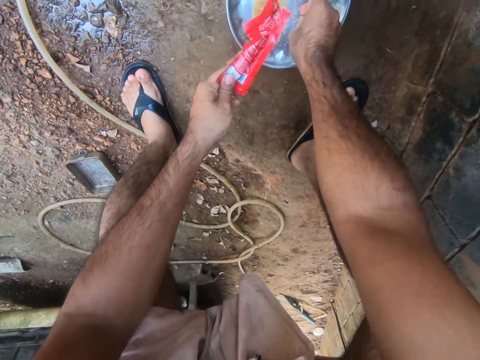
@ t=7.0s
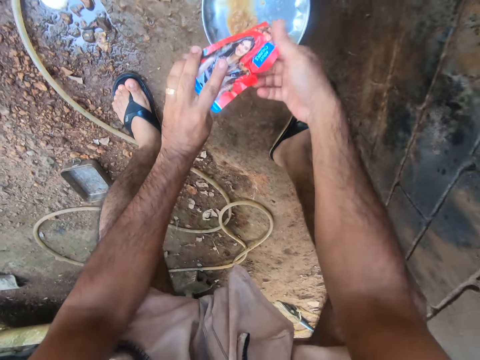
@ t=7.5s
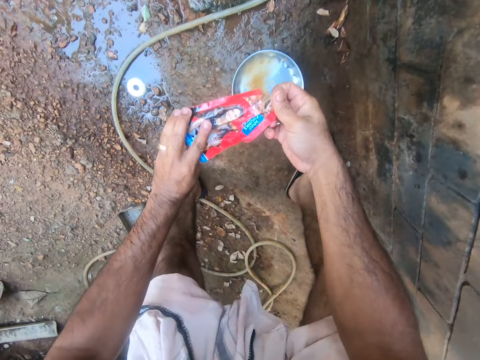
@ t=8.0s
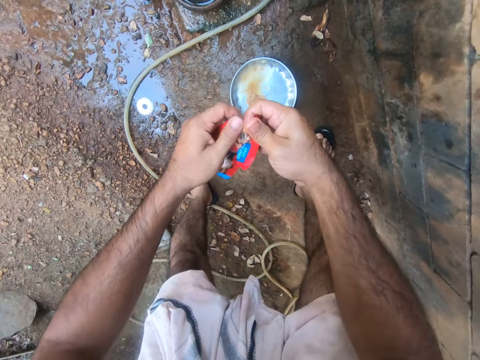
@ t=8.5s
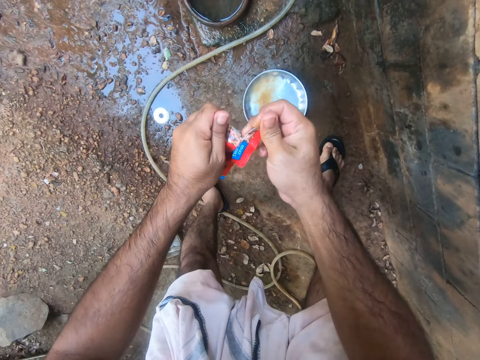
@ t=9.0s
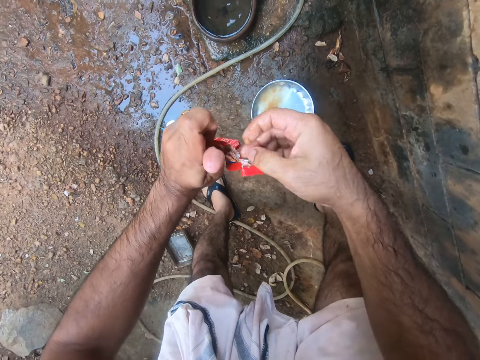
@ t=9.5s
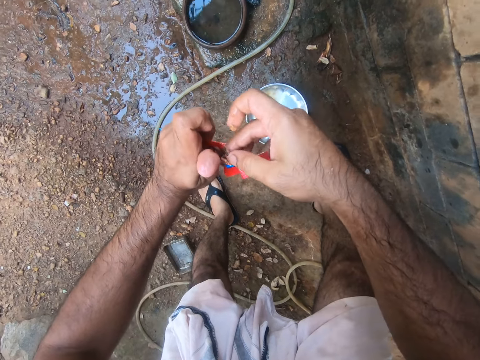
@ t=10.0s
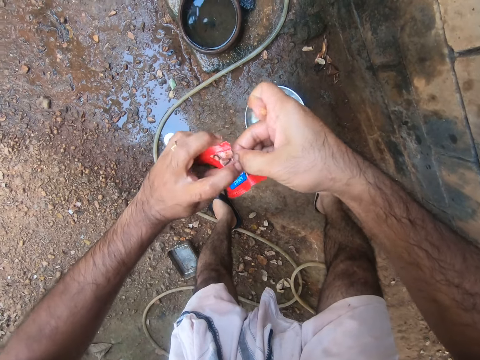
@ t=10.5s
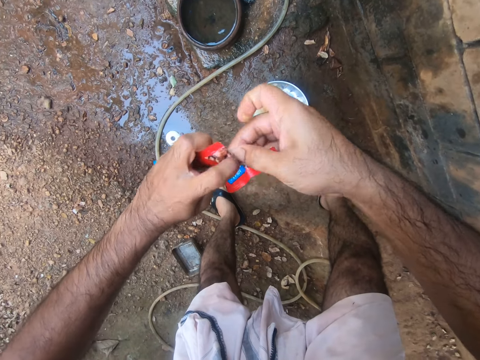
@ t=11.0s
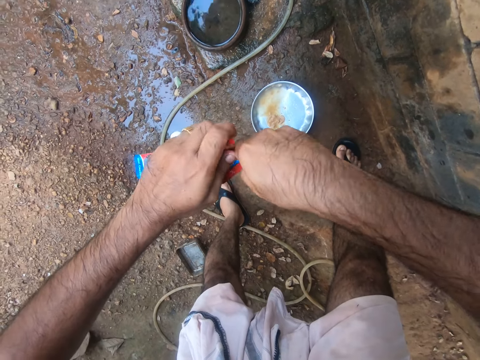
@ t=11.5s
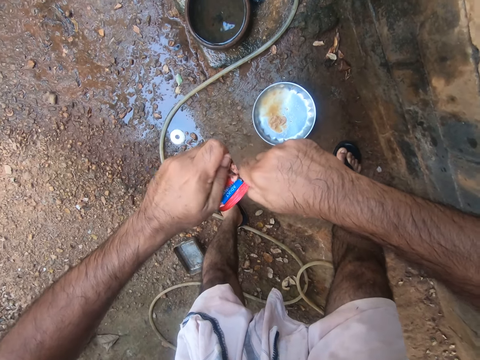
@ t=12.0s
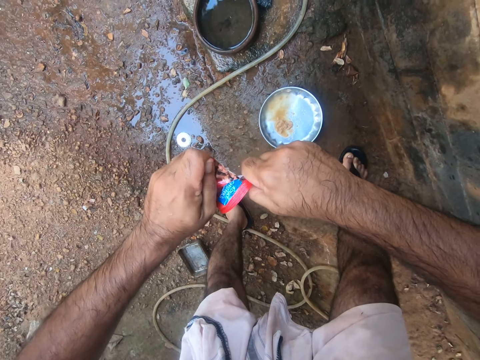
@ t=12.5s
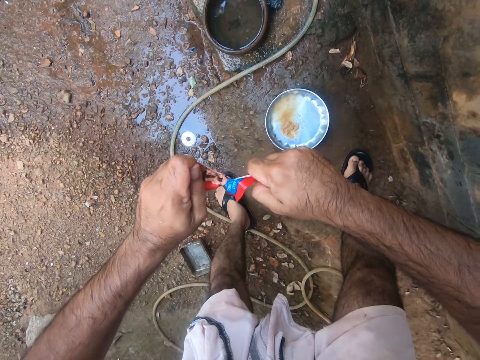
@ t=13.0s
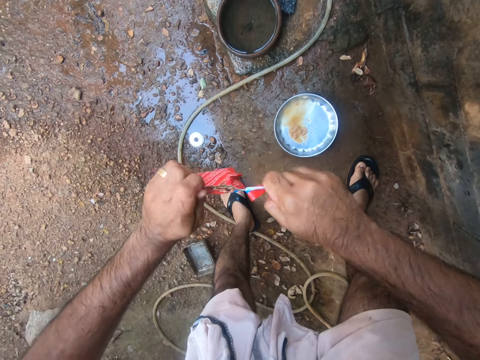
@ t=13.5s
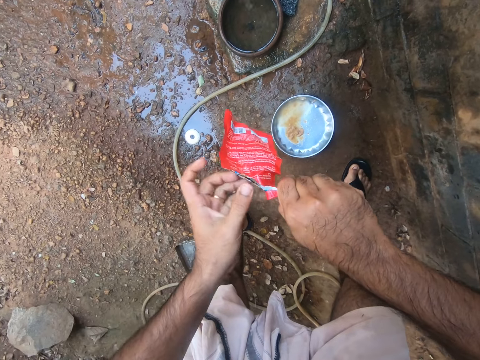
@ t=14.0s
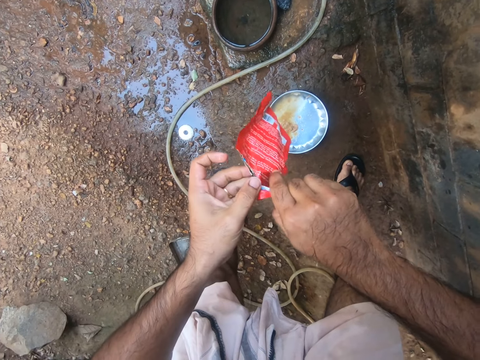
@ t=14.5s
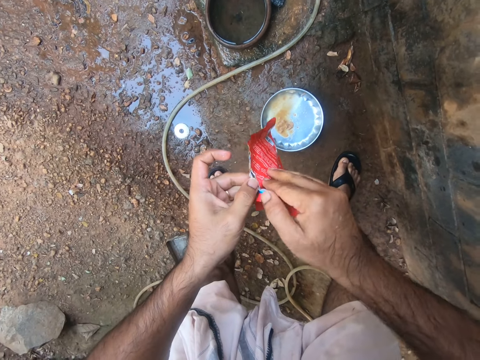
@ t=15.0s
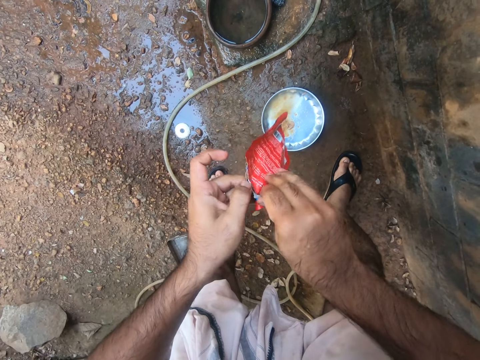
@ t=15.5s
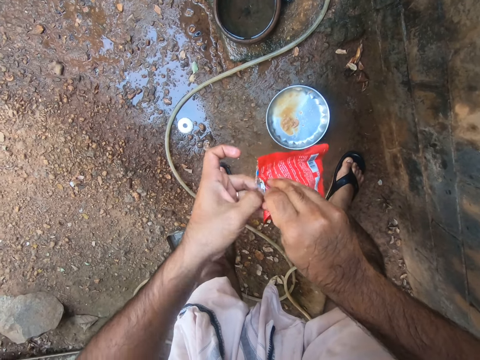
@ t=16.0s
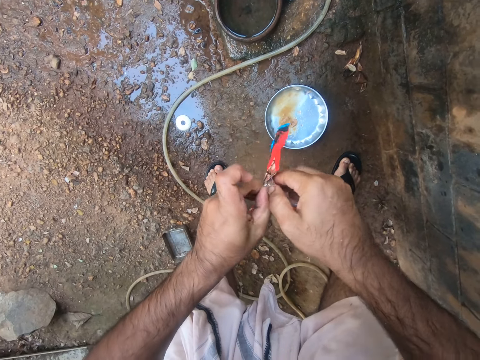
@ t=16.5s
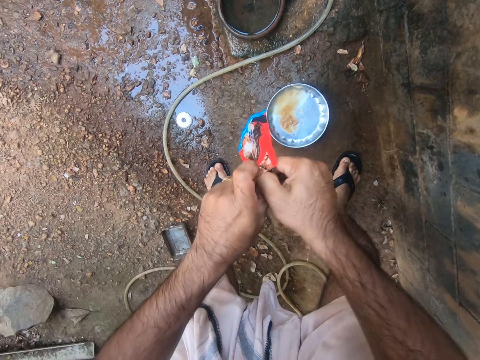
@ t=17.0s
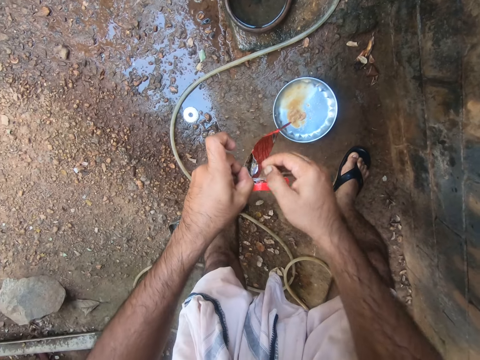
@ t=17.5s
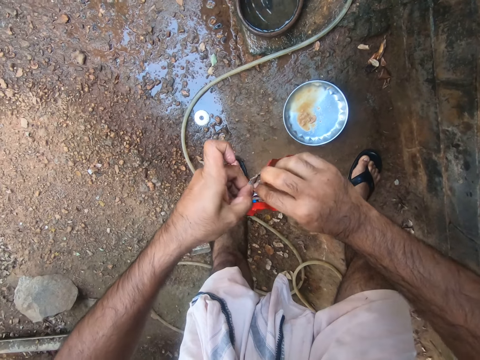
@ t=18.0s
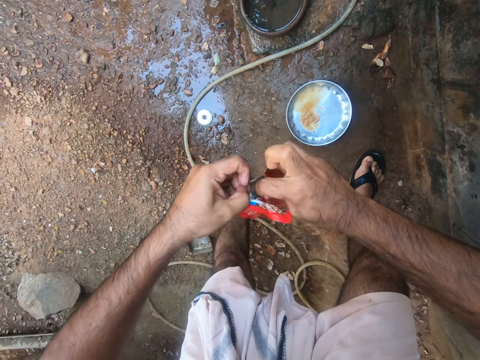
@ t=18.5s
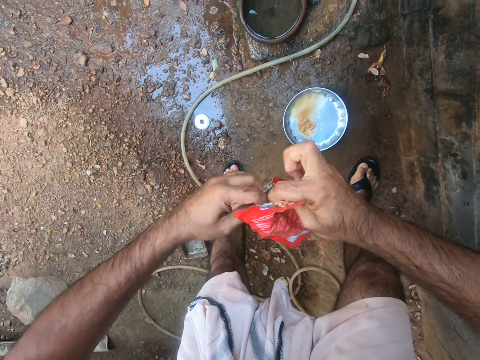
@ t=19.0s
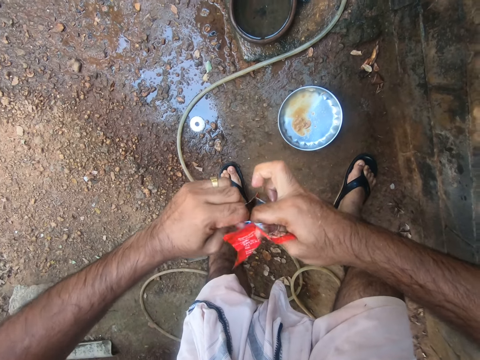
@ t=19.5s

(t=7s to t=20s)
The camera wearer tears the packet. They open the tube. They open the packet.

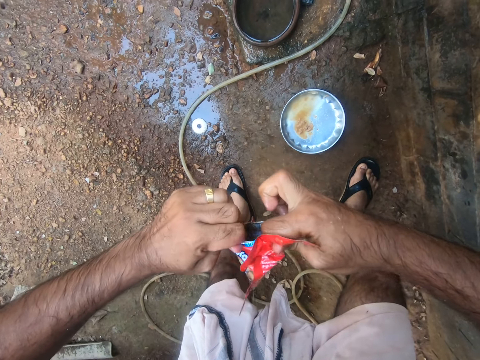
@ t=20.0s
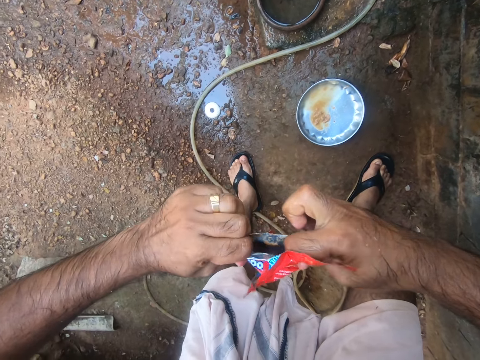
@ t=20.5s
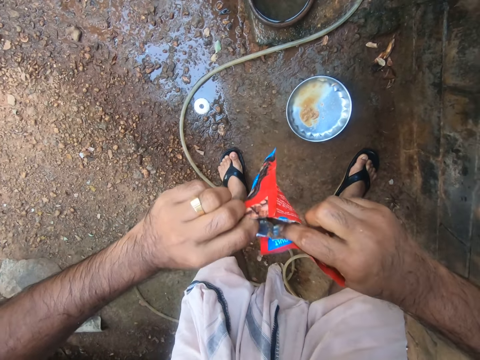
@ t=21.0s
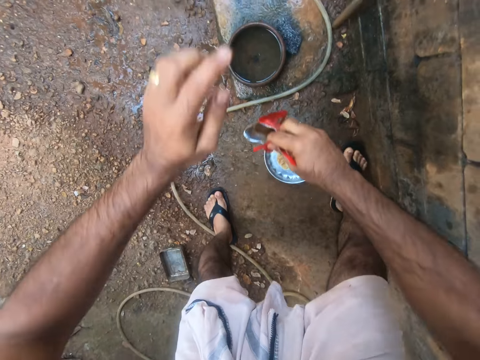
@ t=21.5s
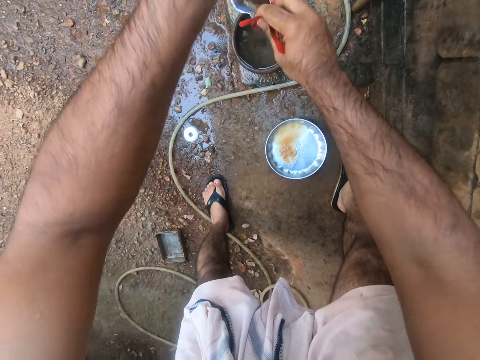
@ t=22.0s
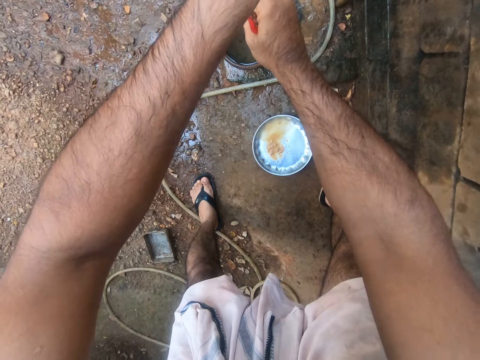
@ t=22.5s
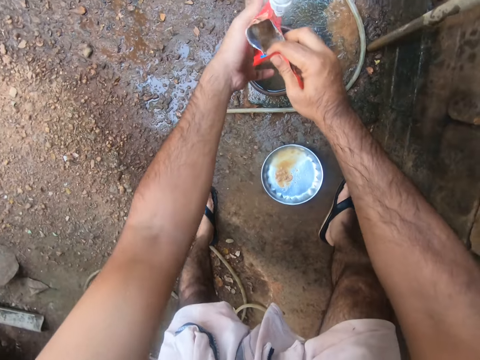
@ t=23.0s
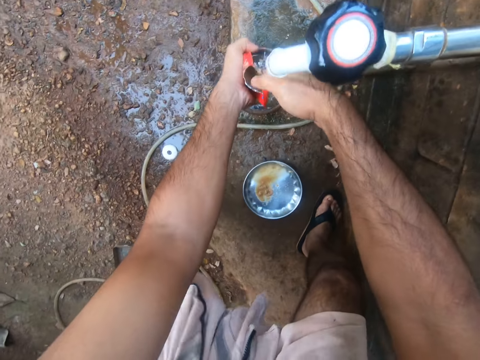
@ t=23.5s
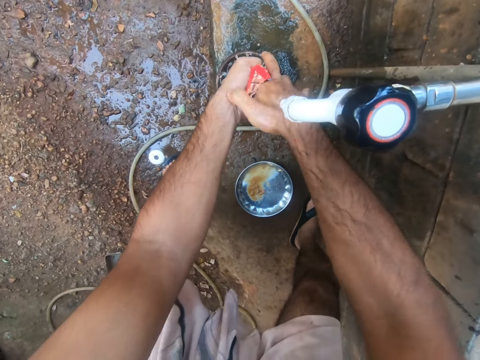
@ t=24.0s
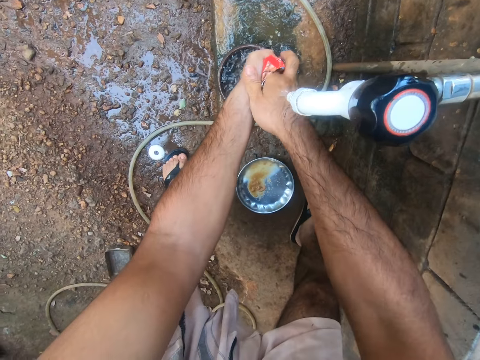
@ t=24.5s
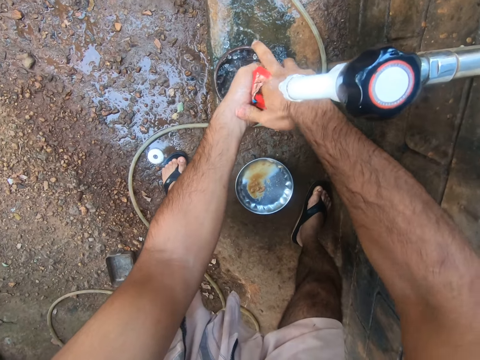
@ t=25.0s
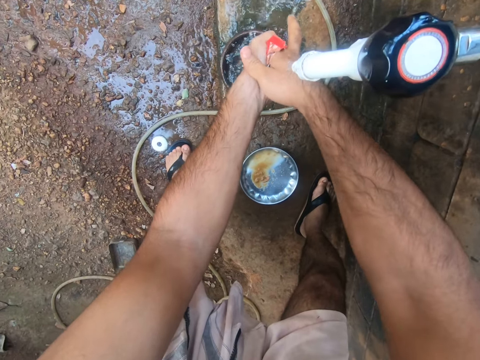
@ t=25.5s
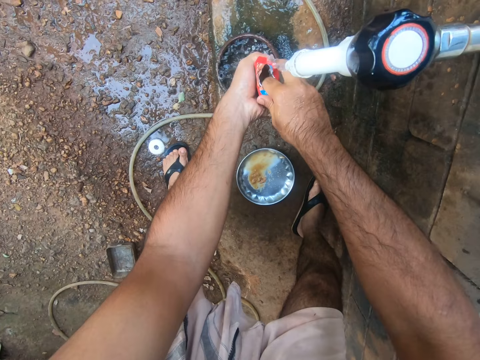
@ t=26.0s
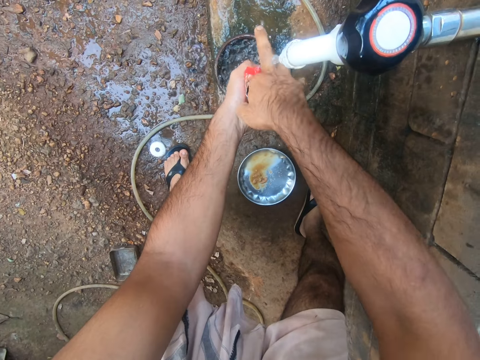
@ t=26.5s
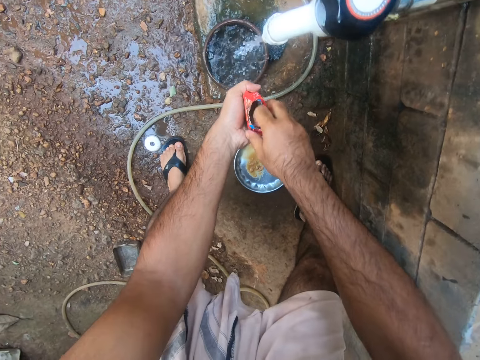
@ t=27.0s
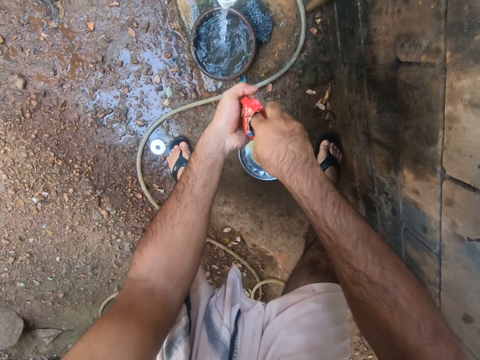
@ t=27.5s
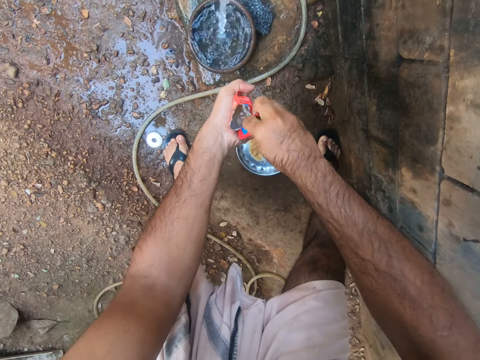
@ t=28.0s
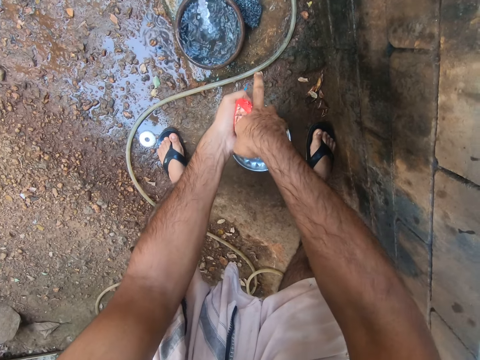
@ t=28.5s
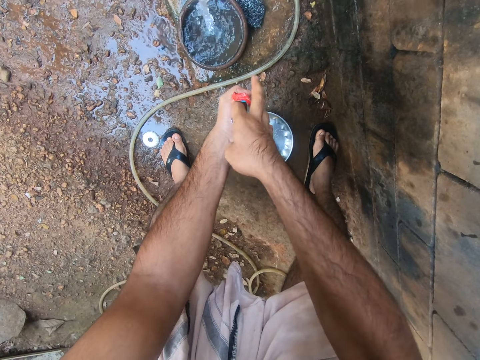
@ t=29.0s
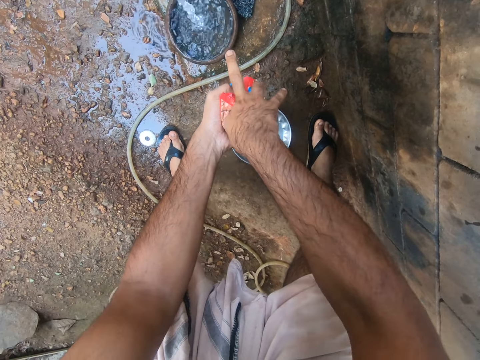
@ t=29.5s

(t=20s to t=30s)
The camera wearer opens the tap. They fetch the water into the packet. They wash inside the tube. They mix something in the packet.

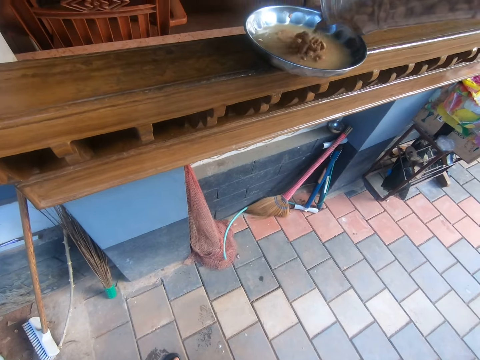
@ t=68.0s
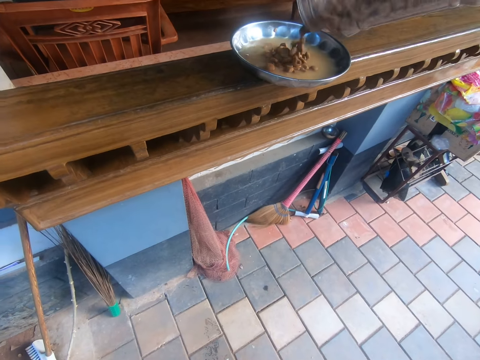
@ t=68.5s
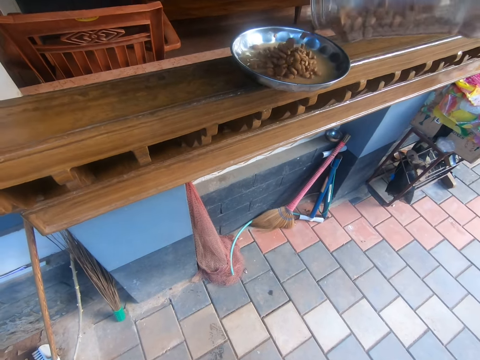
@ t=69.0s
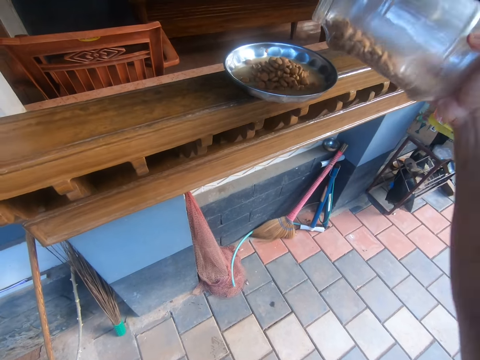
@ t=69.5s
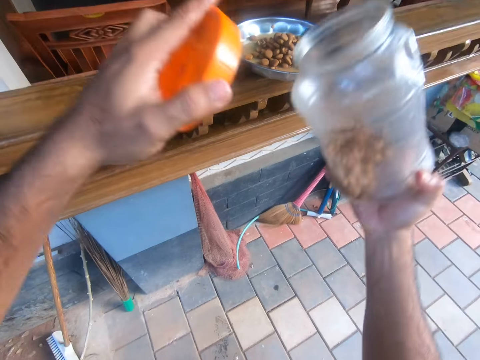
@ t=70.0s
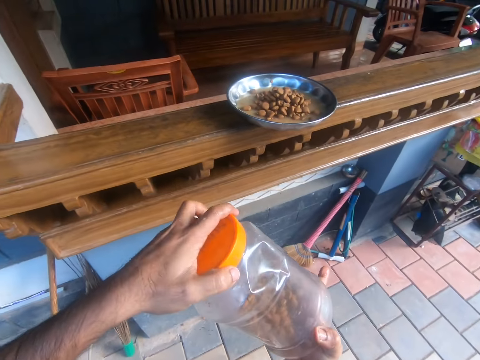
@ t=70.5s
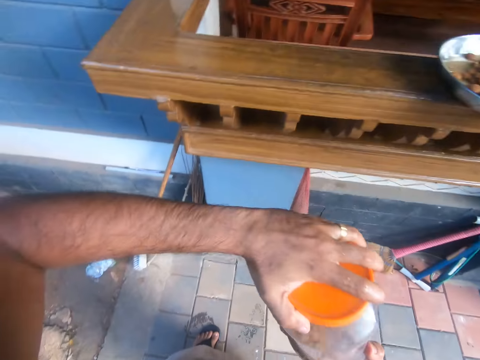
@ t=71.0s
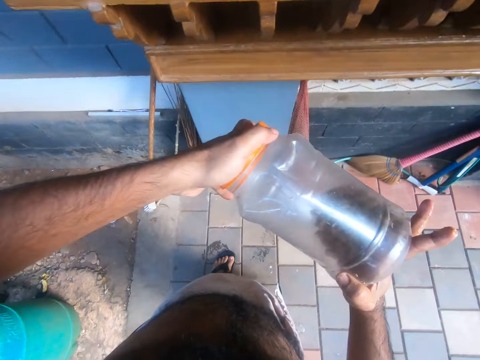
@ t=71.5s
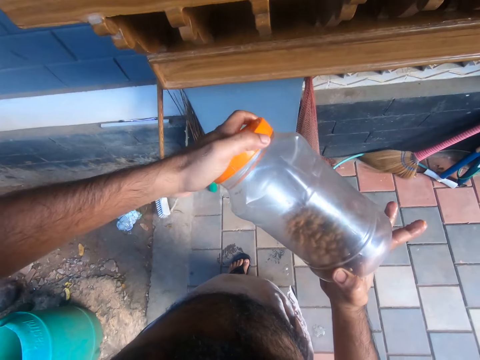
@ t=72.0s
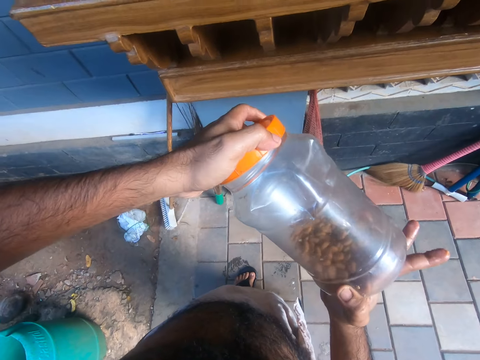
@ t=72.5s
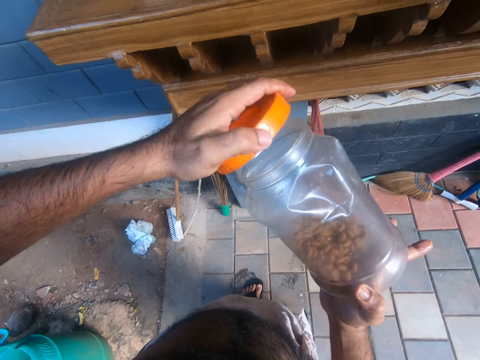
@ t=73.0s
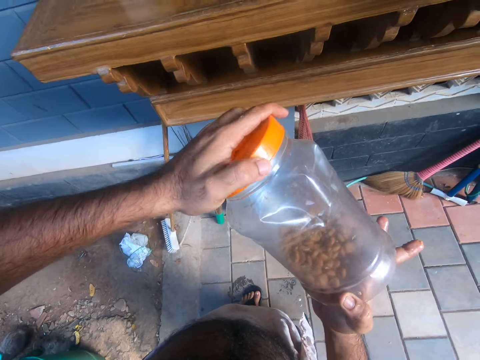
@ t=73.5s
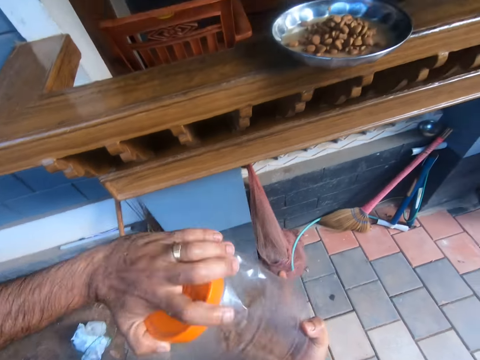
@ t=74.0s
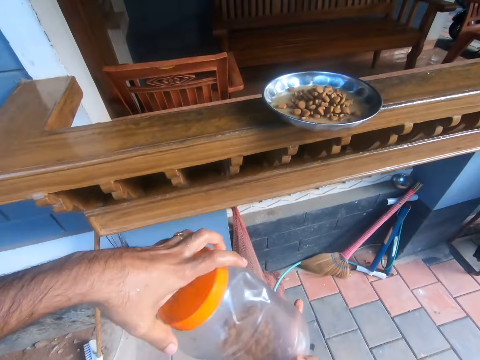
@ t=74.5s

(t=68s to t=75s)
The camera wearer pours grain dry dog food to the tray. They close the tin.
